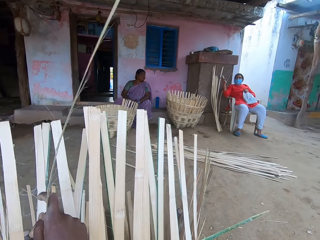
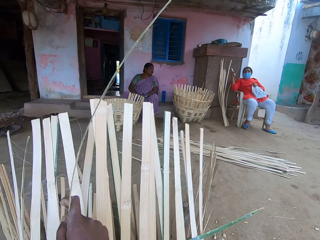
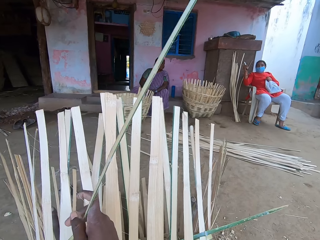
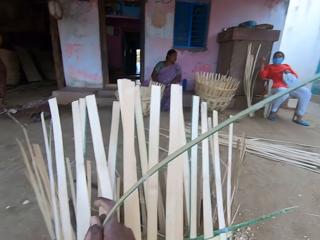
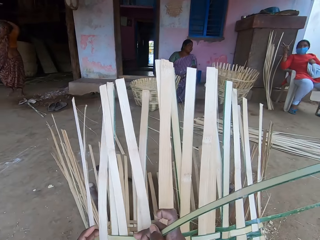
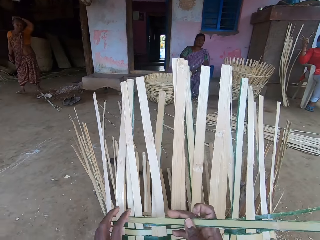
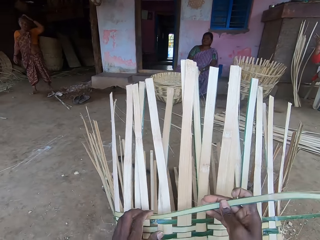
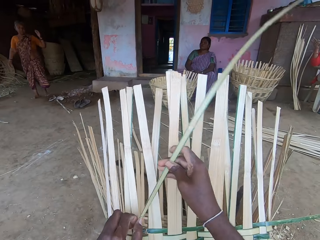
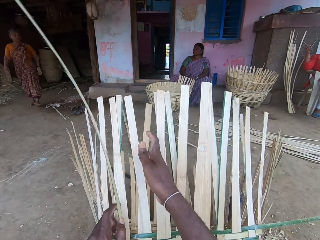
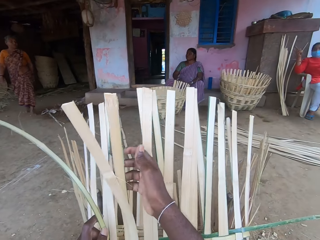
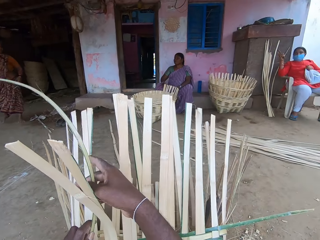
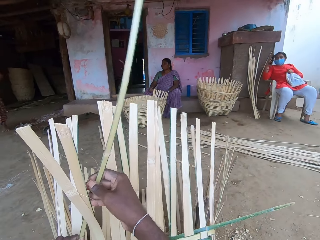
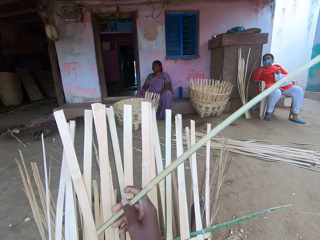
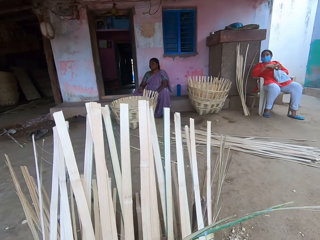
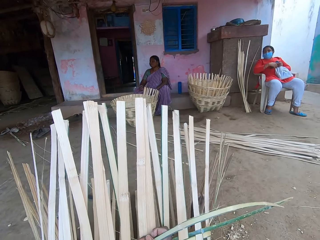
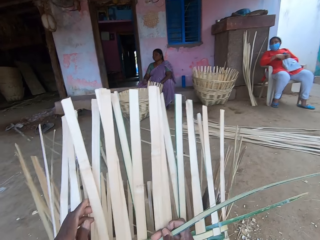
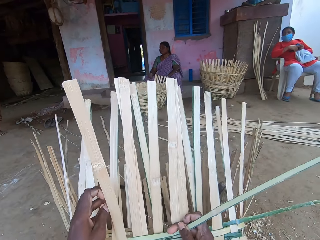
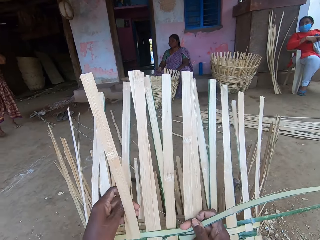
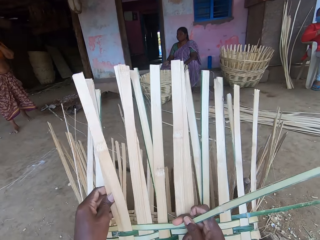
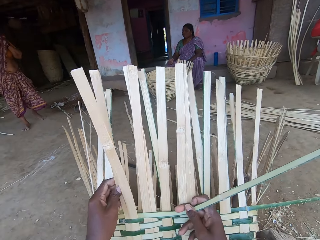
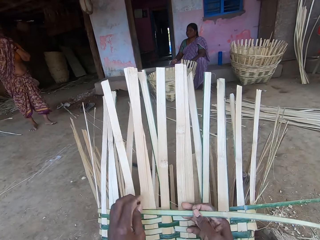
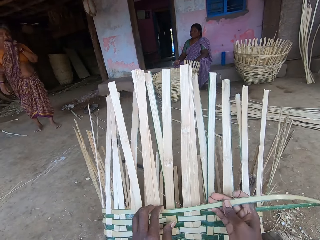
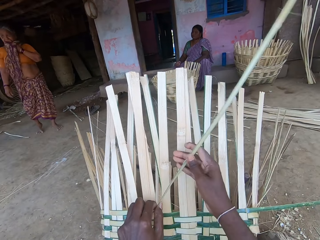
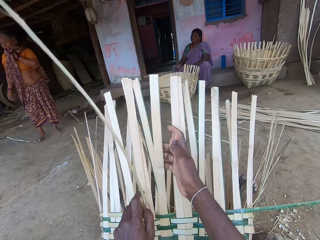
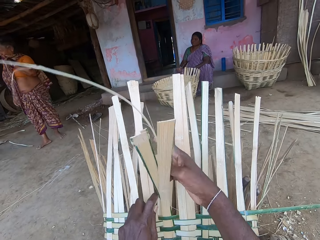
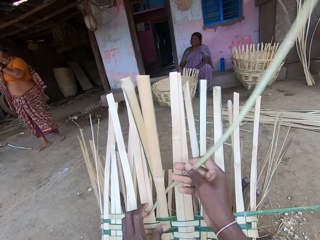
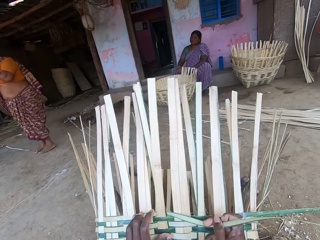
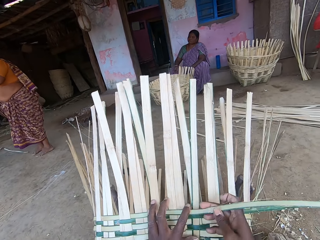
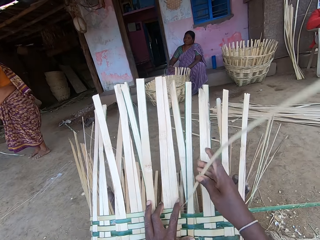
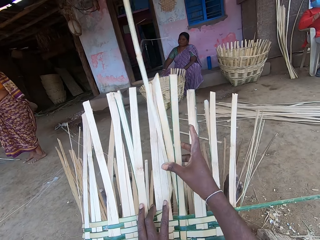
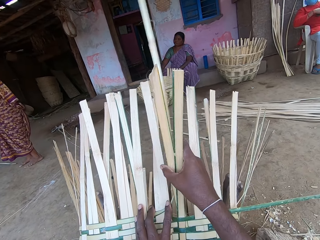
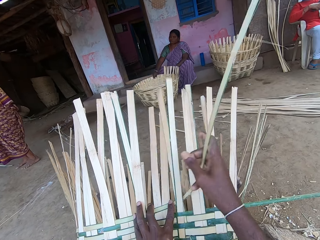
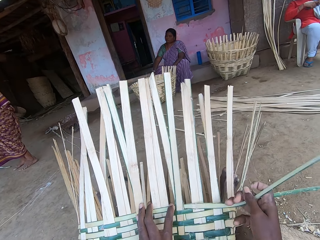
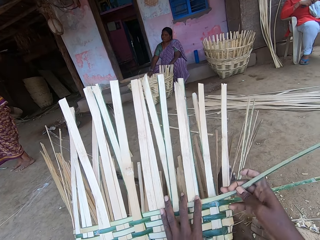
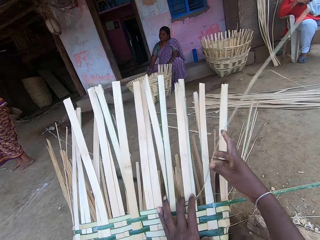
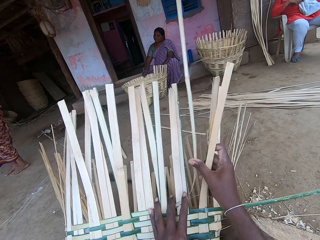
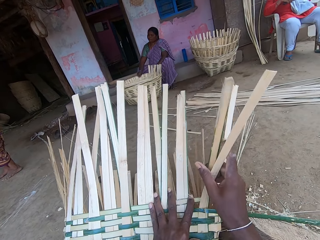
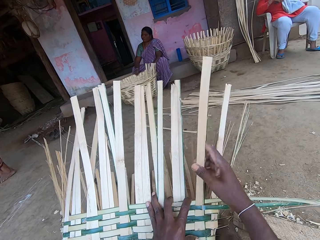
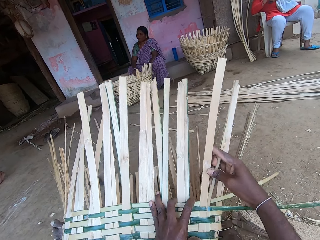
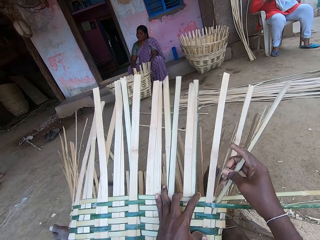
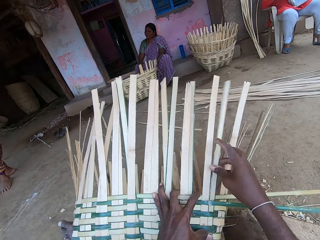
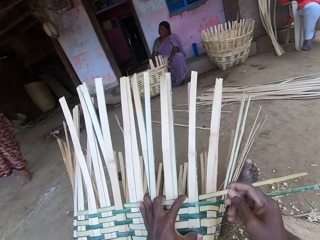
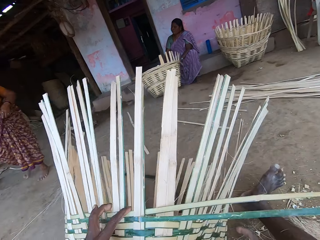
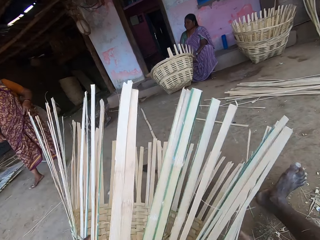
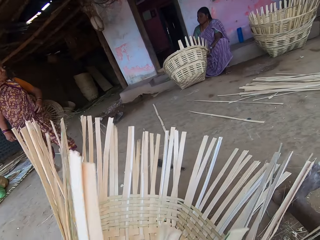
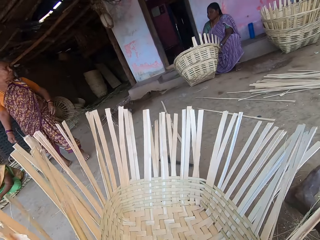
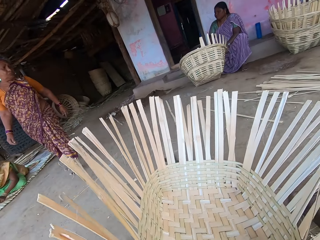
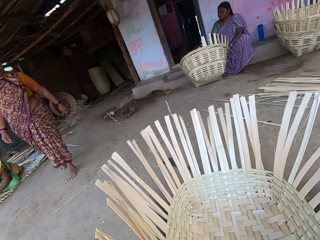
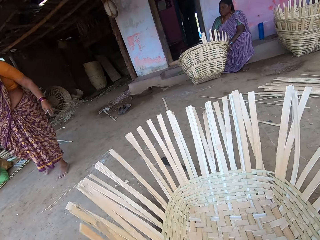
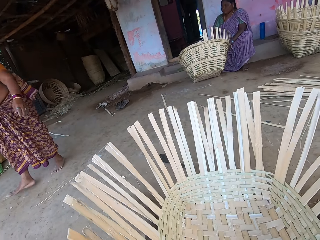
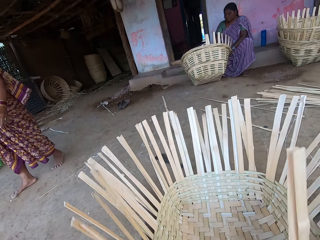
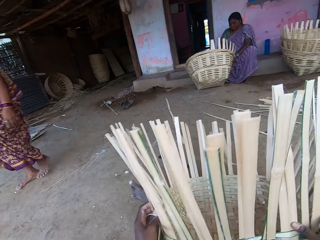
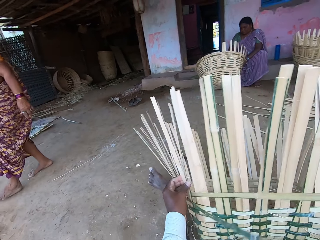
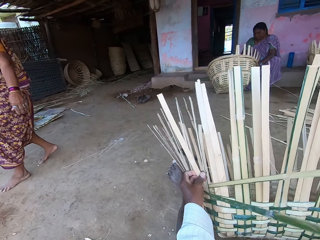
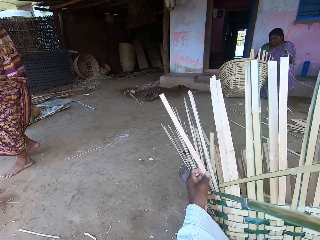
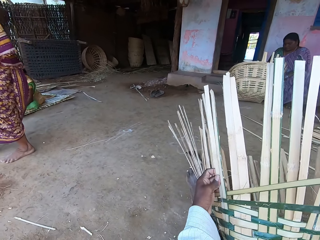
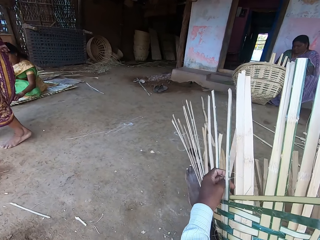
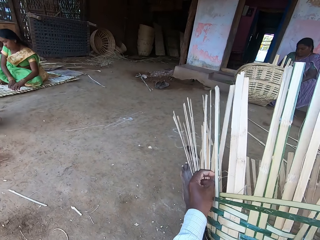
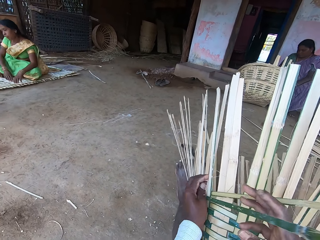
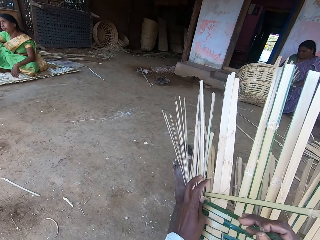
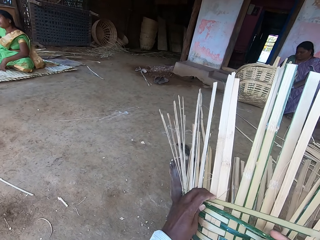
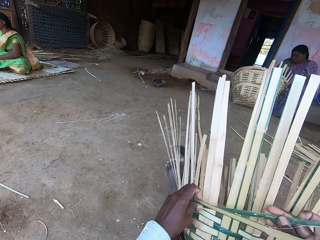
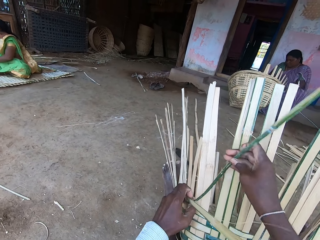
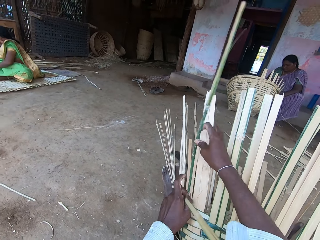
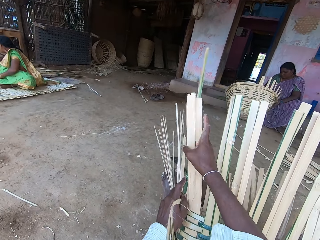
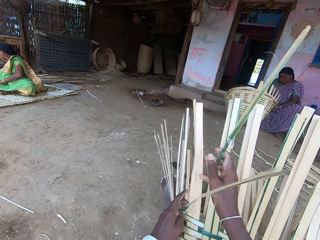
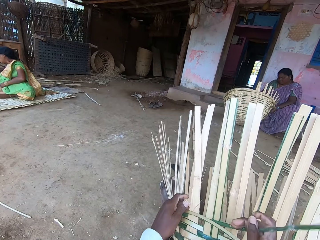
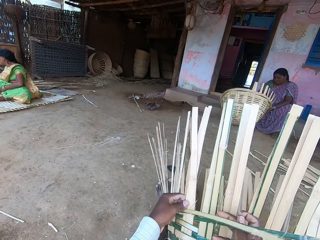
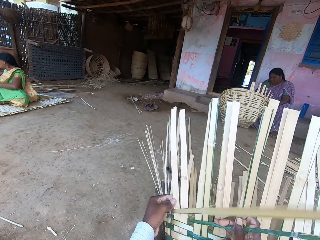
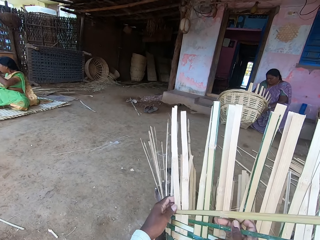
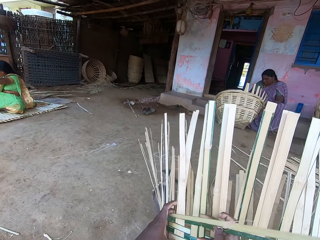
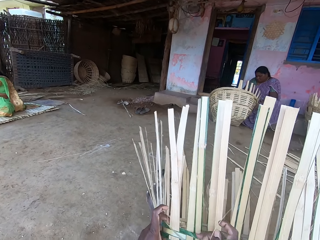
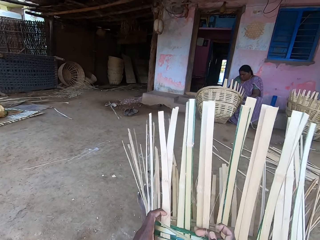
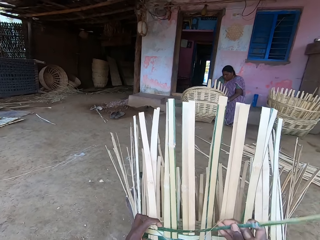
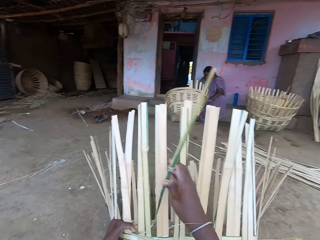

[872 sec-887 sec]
The camera wearer turns the basket with his hands. A woman tilts the basket with her hands. The camera wearer drops the basket on the ground with his hands. He lifts the basket with his hands. He weaves bamboo strips onto the basket with his hands.

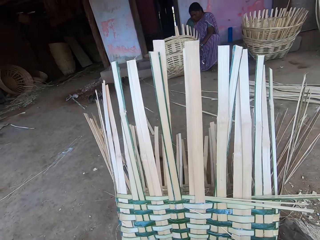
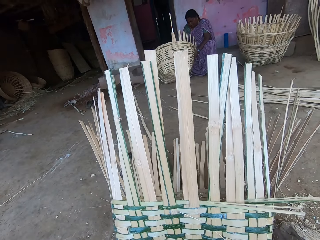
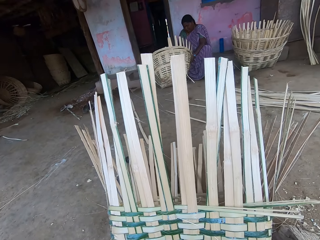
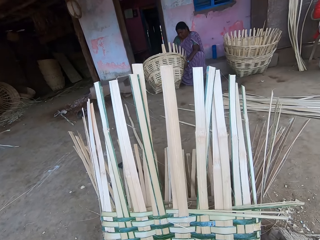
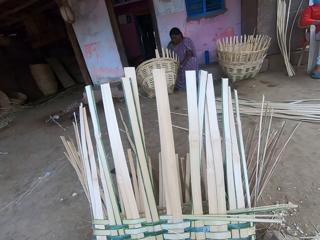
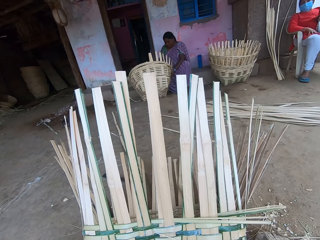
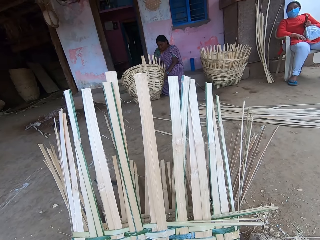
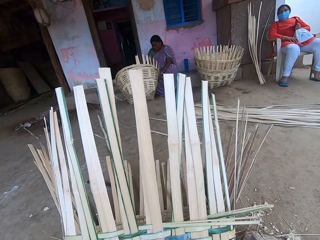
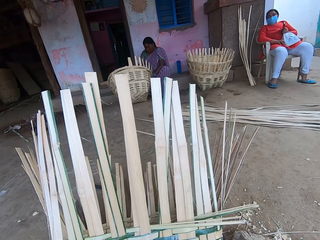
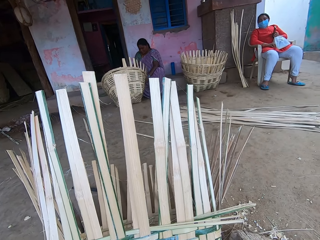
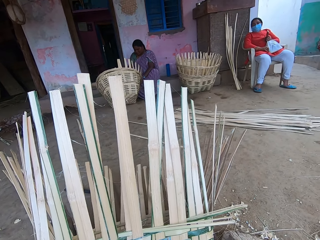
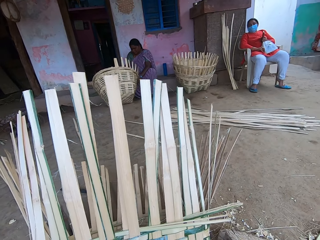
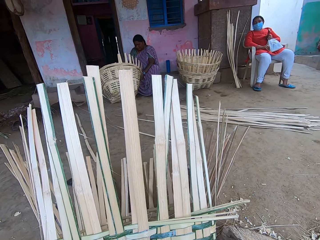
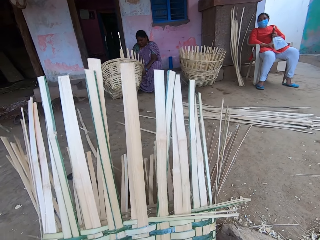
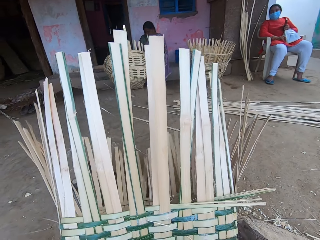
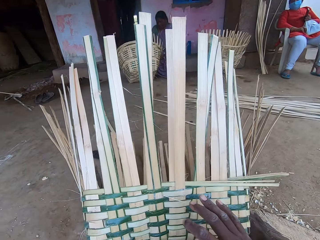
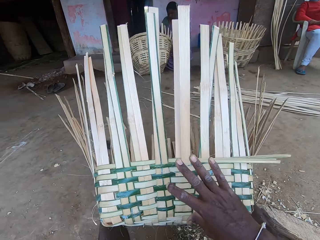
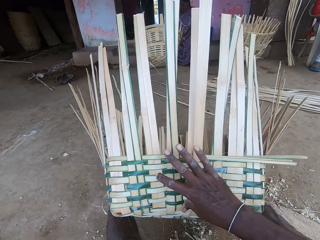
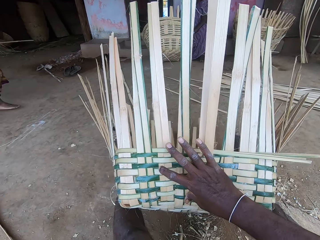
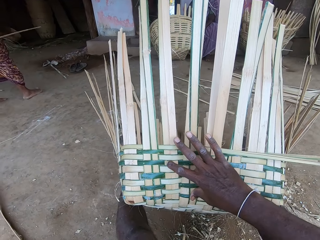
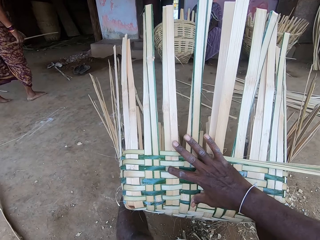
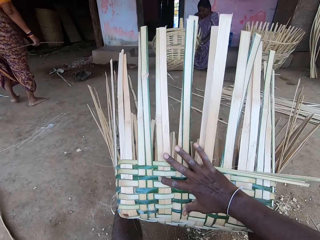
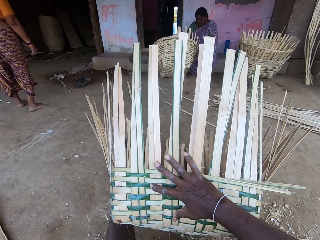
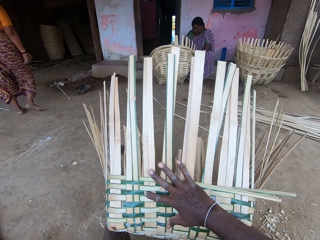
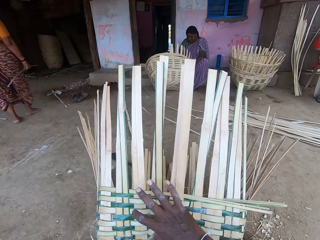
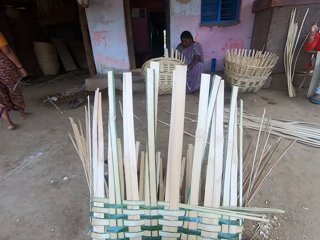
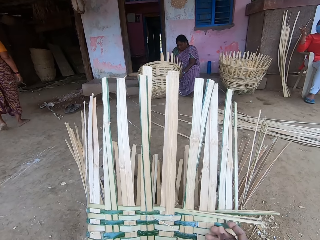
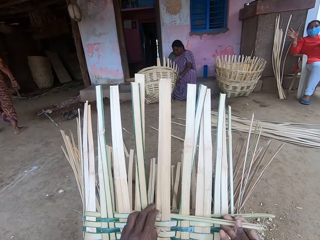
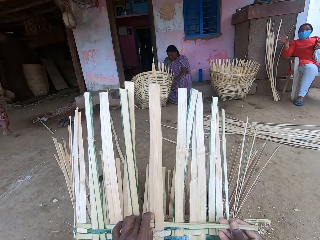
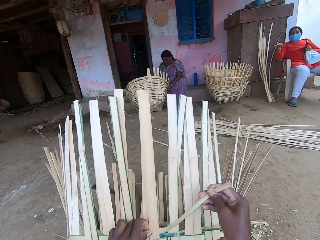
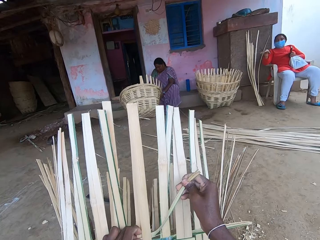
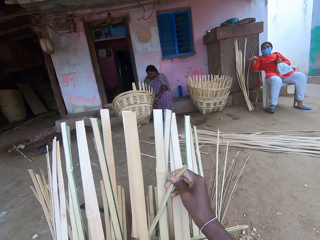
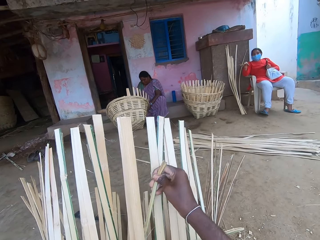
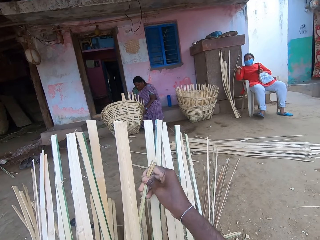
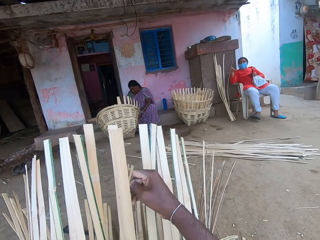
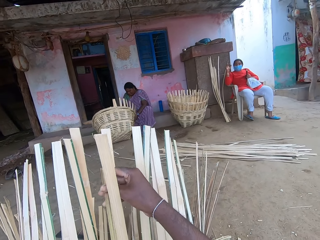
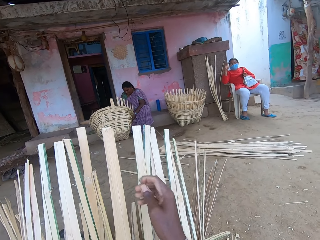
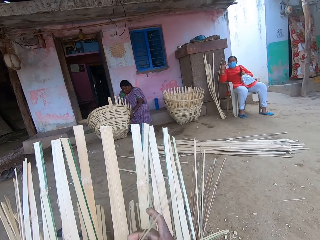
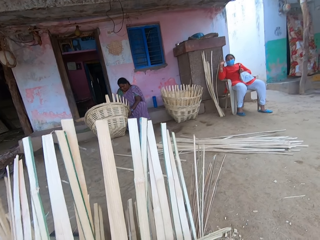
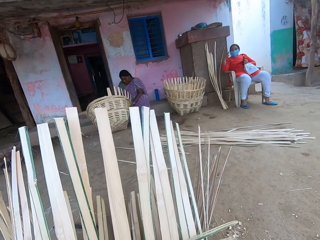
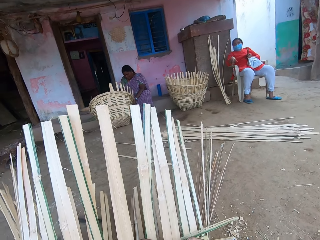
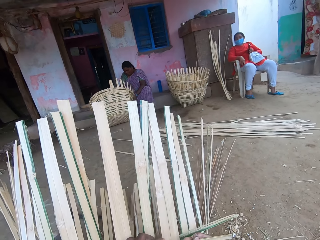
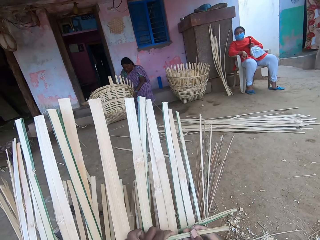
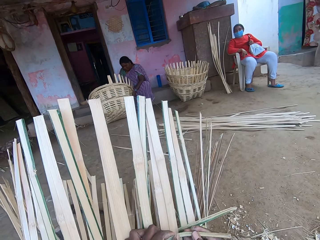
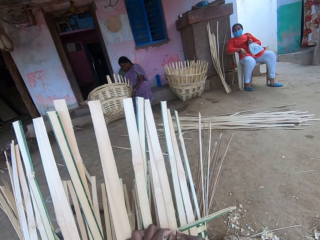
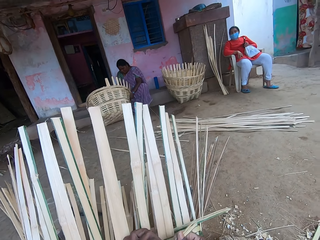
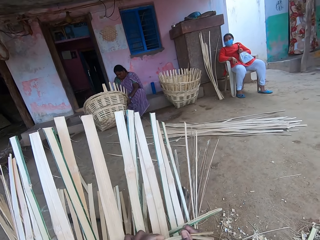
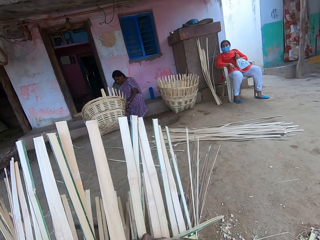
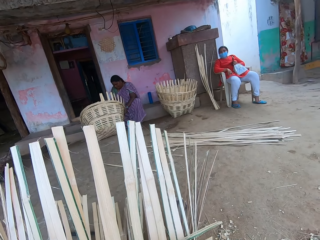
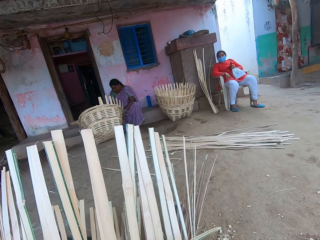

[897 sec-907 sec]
The camera wearer looks around. He places his hand on the basket. He unweaves the bamboo strip with his hands. He makes the basket. He breaks the bamboo strip with his hands.
